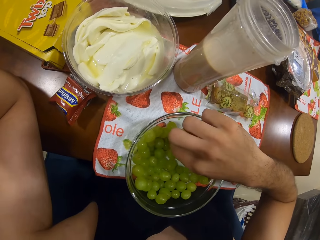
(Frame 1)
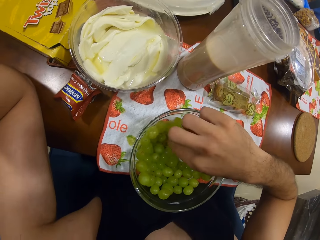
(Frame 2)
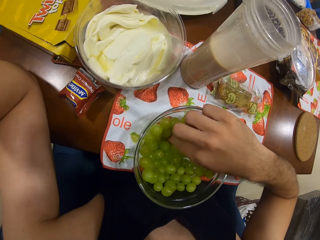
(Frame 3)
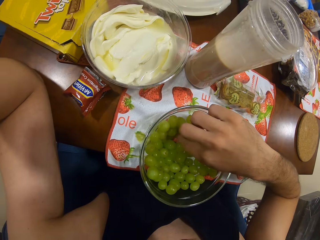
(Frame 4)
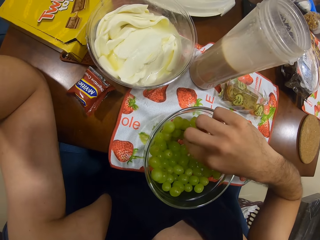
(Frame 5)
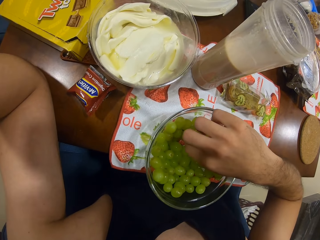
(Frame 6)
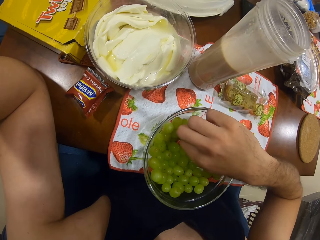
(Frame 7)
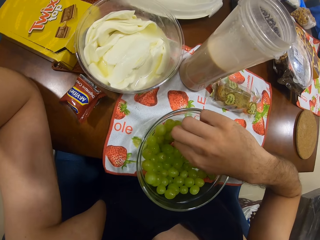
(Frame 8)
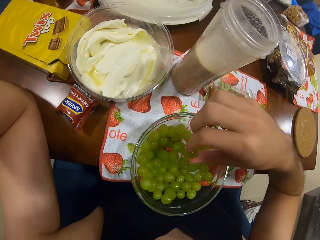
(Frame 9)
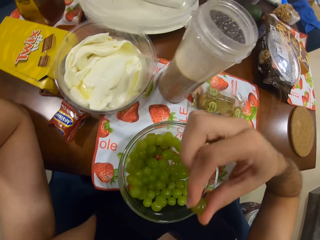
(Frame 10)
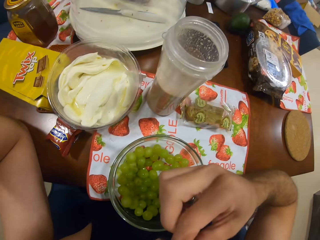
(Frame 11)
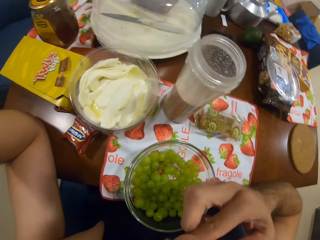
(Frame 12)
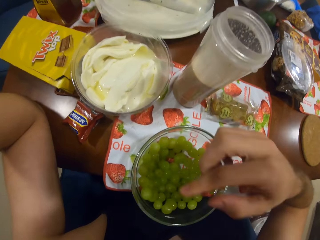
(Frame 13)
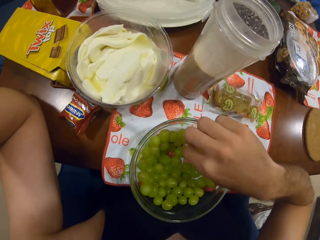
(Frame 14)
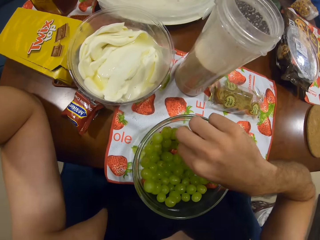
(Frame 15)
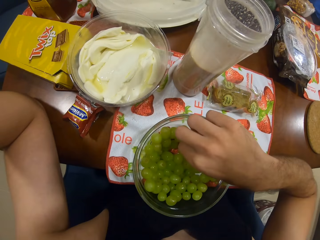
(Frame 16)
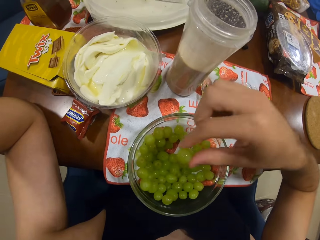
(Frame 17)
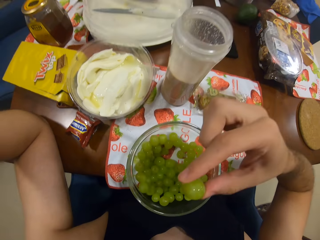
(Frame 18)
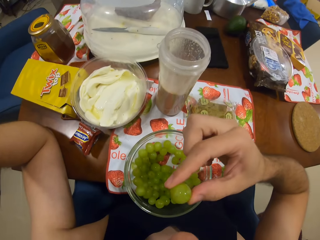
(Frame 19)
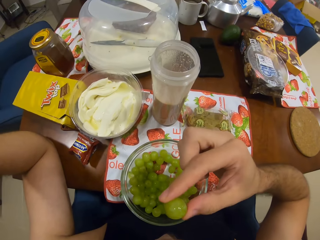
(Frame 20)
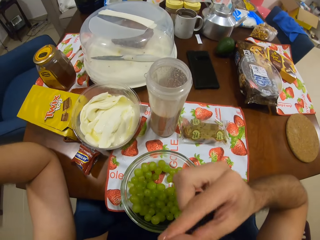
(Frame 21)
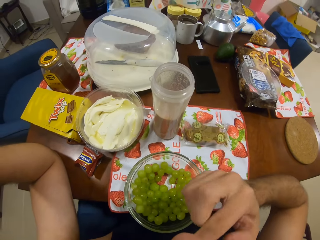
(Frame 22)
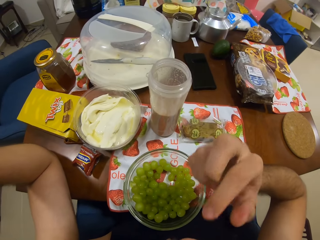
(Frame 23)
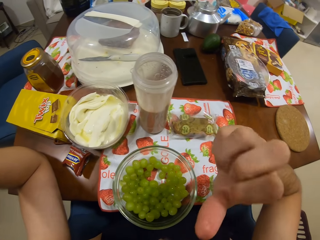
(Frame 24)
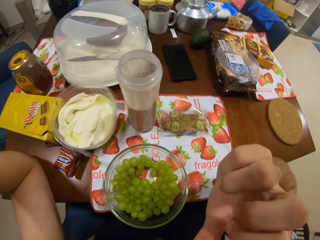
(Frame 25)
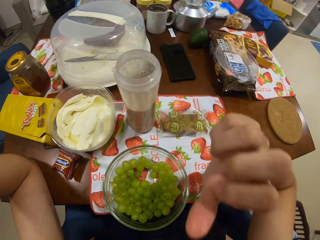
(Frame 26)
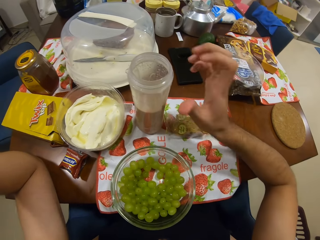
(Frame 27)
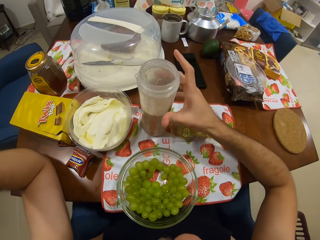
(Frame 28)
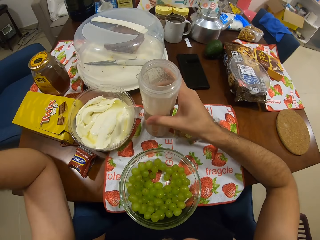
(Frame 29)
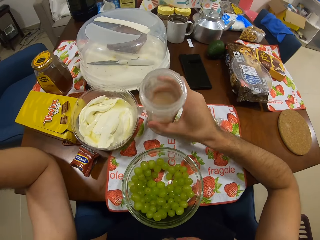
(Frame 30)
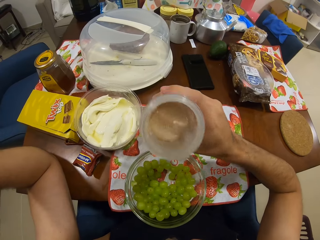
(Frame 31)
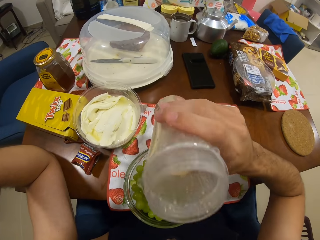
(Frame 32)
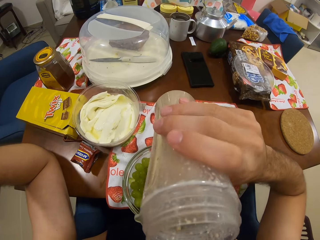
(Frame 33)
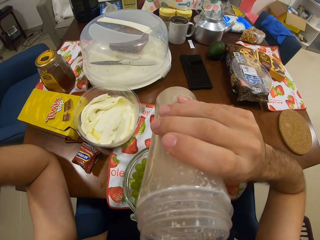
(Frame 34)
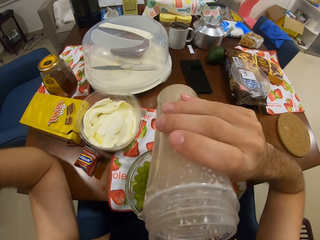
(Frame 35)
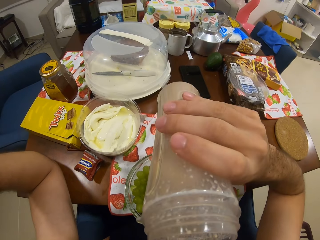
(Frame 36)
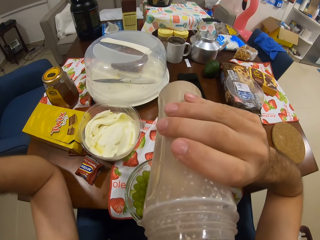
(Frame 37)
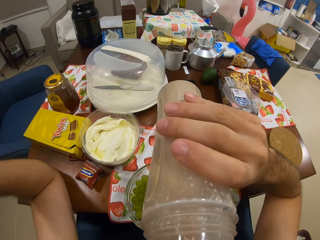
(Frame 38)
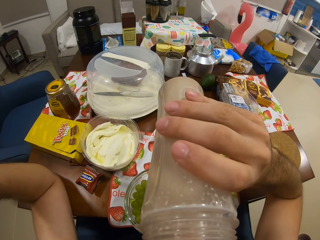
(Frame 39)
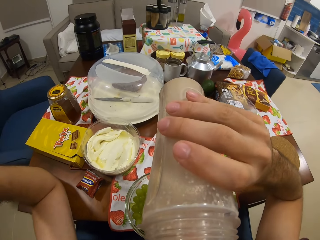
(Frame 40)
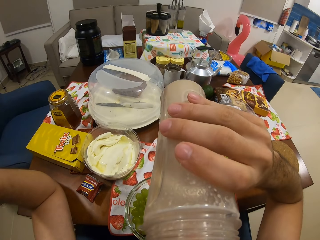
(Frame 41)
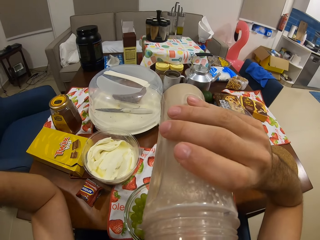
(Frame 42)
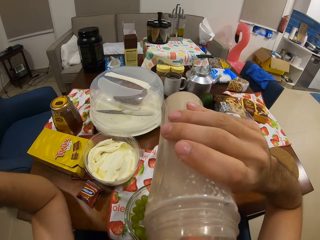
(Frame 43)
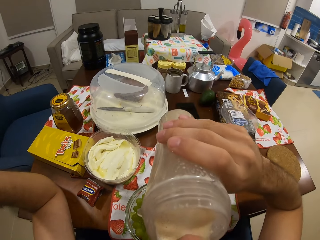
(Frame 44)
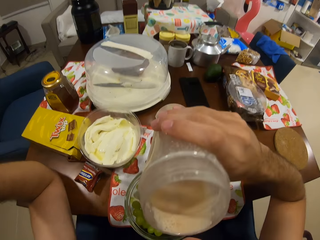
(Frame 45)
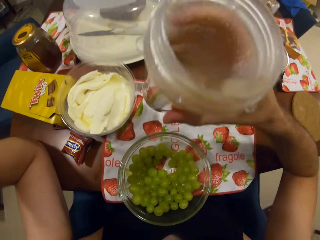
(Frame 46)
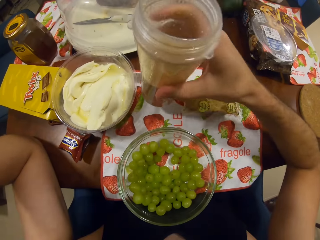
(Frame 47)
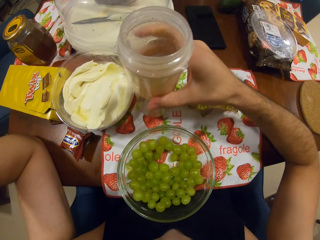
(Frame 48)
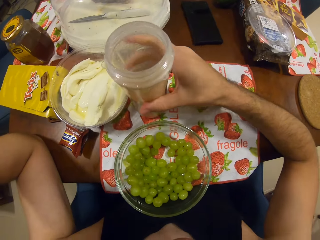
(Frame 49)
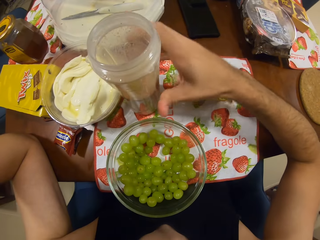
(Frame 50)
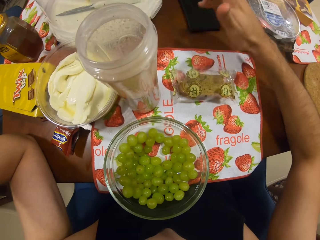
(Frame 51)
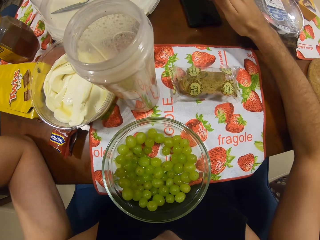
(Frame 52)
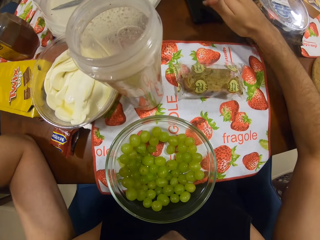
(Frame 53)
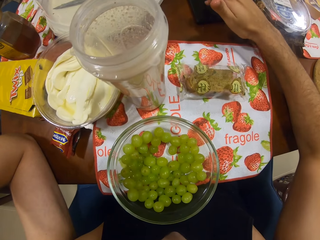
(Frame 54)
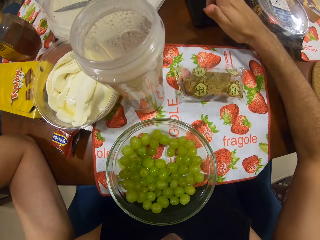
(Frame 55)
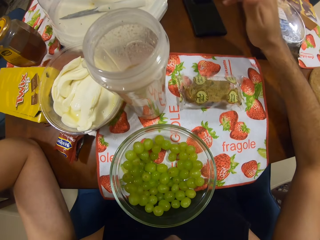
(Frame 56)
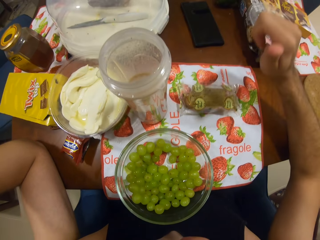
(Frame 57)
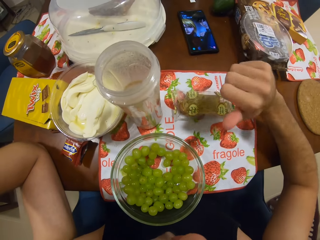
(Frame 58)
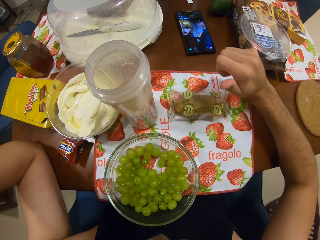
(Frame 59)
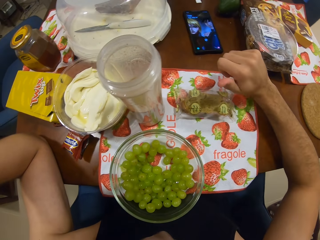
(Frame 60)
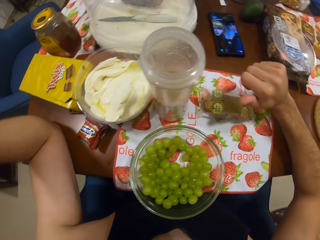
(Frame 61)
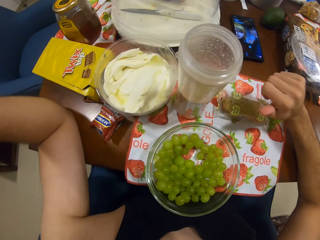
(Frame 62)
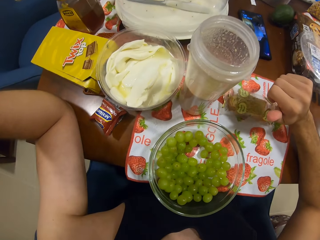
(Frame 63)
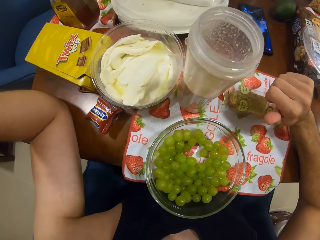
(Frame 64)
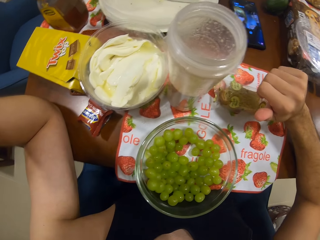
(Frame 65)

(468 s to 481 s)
The camera wearer drinks some smoothie. He picks the drink. He drops the cup of smoothie. He returns the drink. He taps his phone. He operates the cell phone.

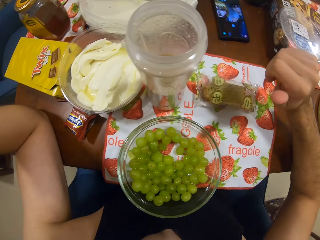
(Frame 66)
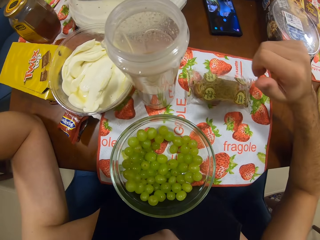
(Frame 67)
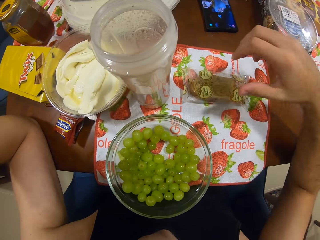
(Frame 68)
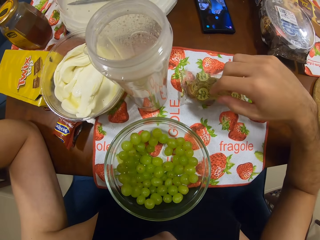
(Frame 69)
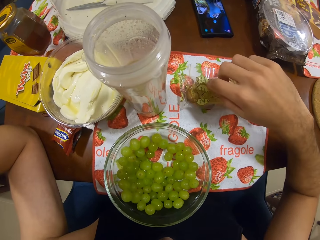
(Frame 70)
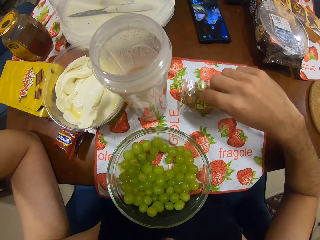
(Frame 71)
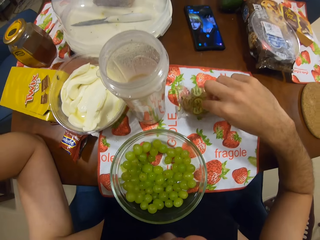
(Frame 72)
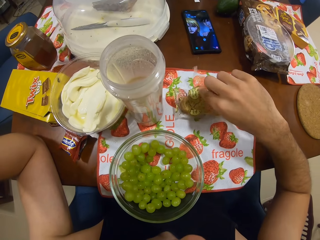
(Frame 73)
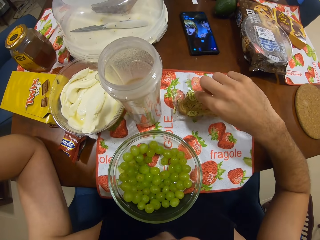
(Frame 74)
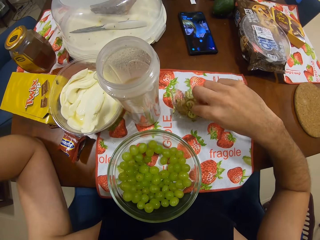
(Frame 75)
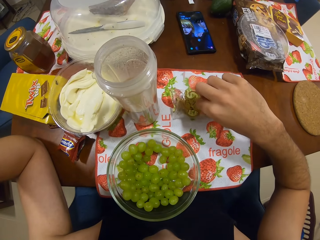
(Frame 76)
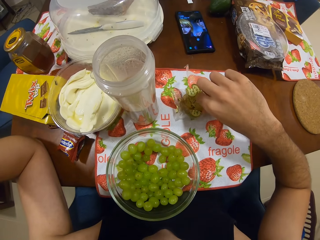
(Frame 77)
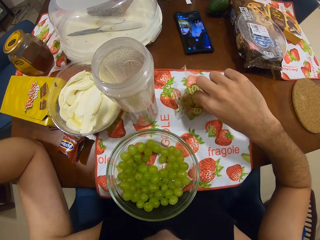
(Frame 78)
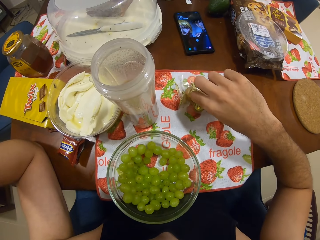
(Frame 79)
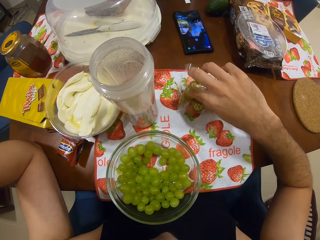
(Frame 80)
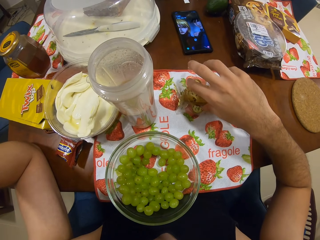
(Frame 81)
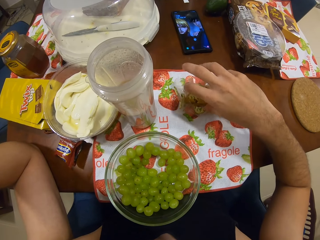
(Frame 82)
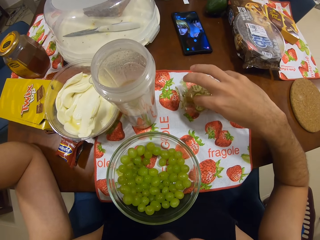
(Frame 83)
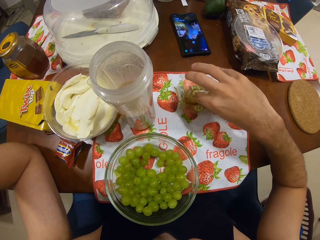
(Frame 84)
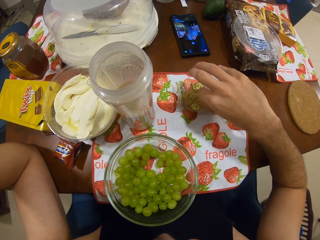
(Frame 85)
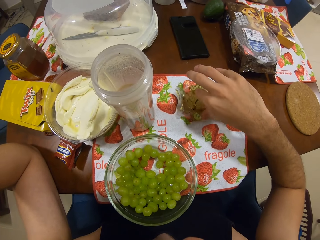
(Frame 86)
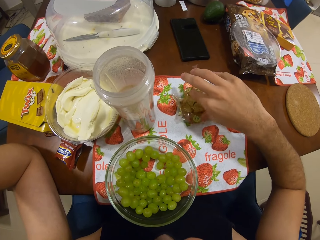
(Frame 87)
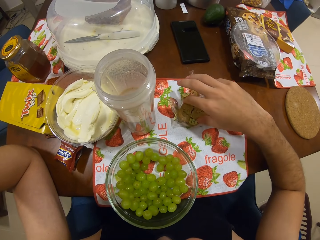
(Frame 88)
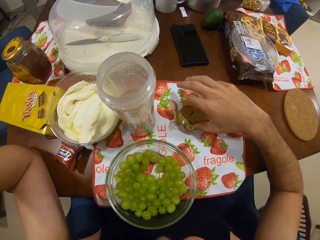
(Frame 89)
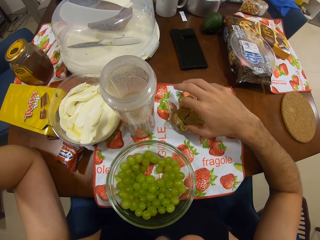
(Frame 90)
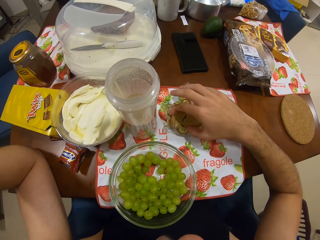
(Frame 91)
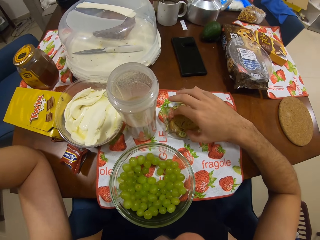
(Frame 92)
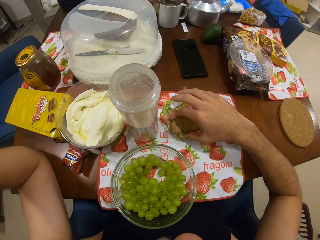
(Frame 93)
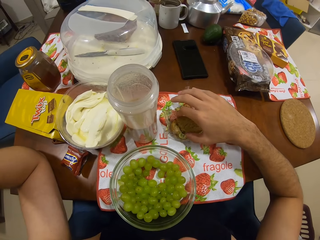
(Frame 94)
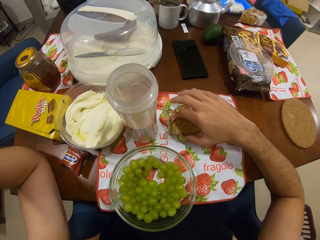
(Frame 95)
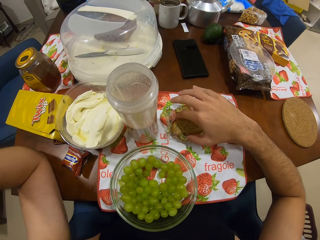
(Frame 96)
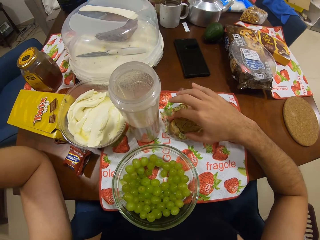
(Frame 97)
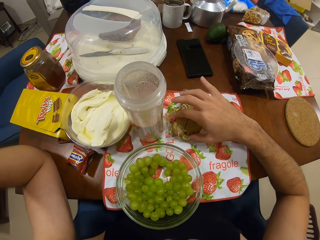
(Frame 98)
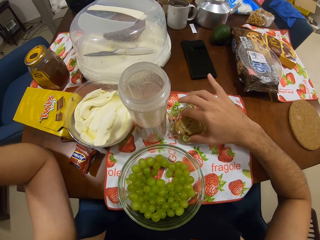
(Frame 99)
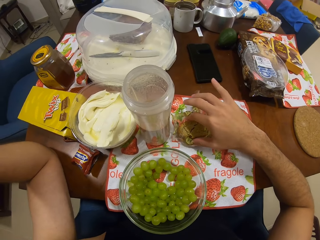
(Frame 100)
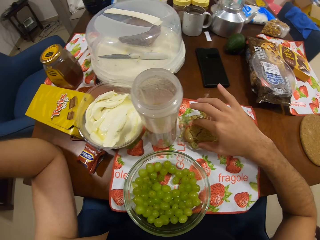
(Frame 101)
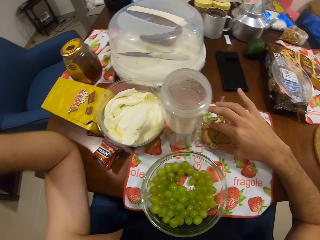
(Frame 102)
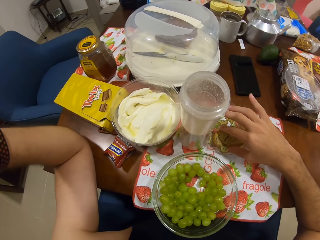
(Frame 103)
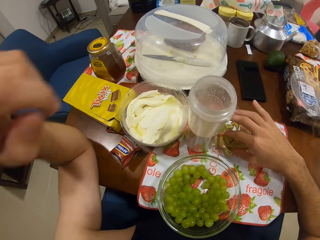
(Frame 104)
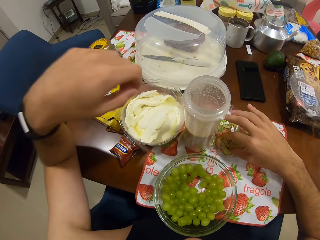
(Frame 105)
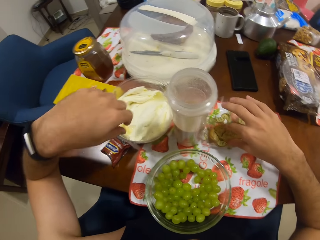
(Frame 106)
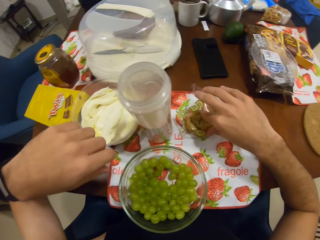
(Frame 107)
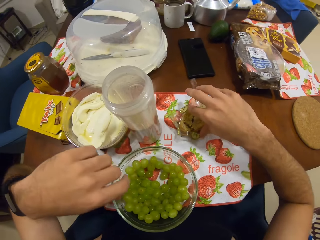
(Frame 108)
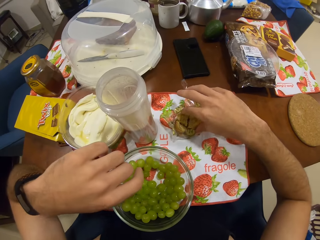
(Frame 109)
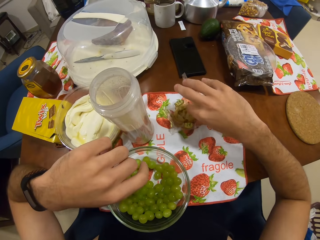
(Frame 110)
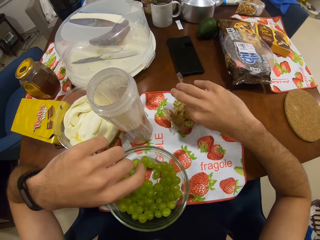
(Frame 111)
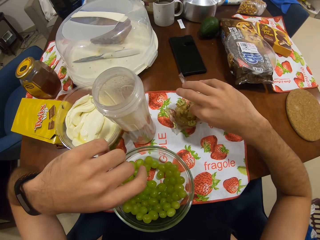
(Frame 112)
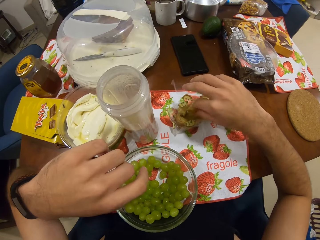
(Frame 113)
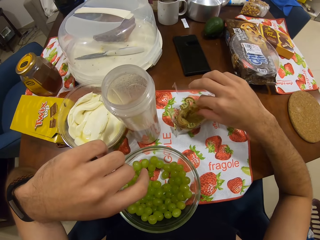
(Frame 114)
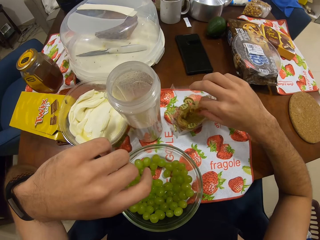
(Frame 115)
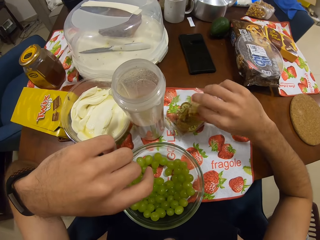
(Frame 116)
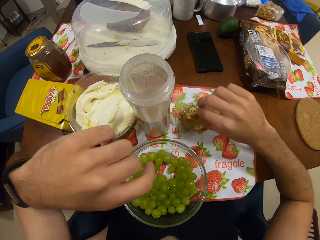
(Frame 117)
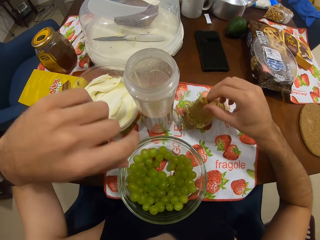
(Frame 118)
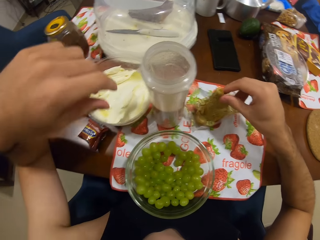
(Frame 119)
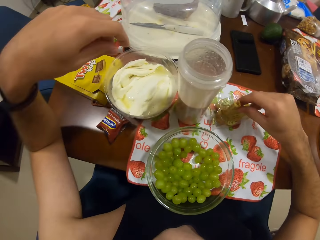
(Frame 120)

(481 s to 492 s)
The camera wearer picks up a cracker with his right hand.
